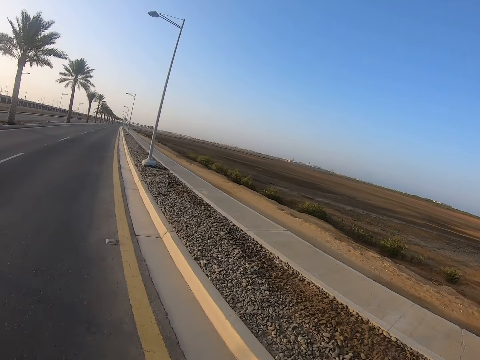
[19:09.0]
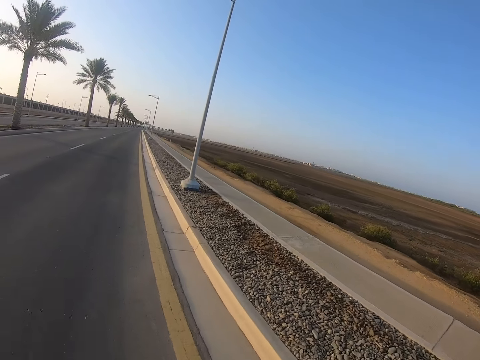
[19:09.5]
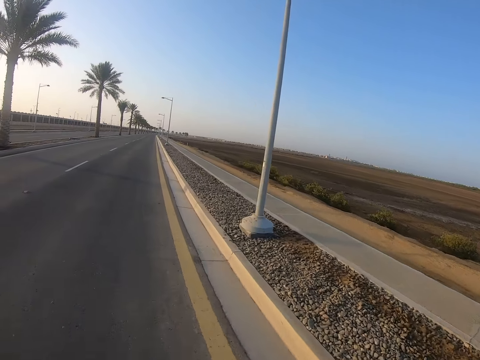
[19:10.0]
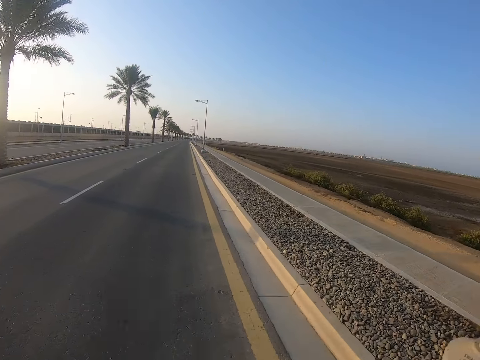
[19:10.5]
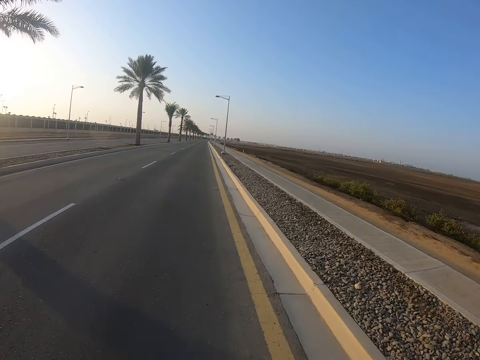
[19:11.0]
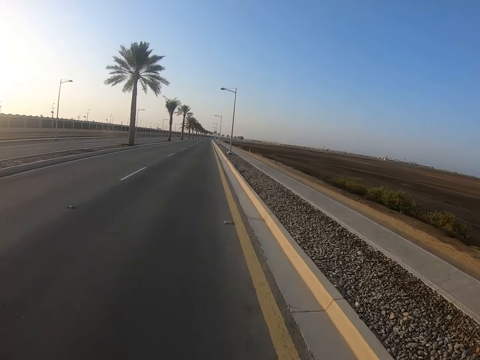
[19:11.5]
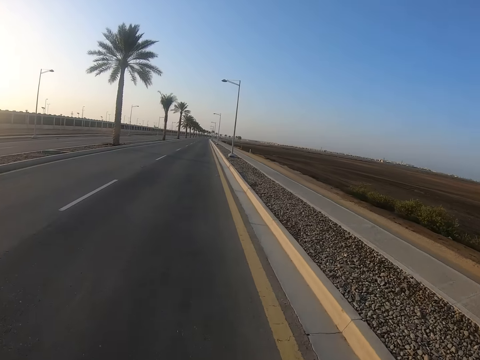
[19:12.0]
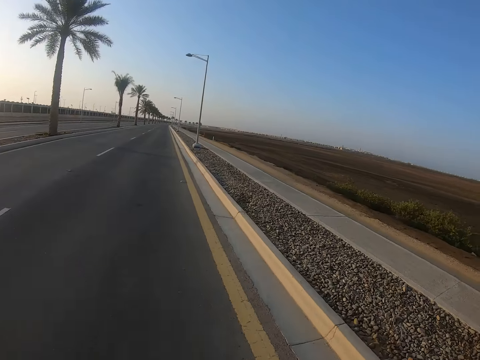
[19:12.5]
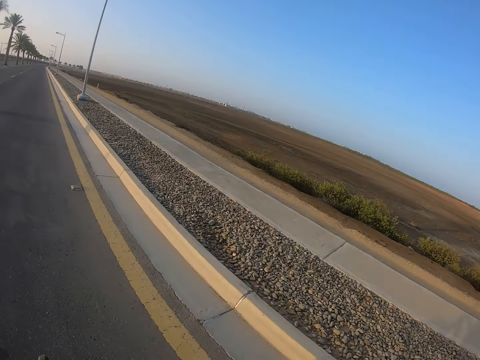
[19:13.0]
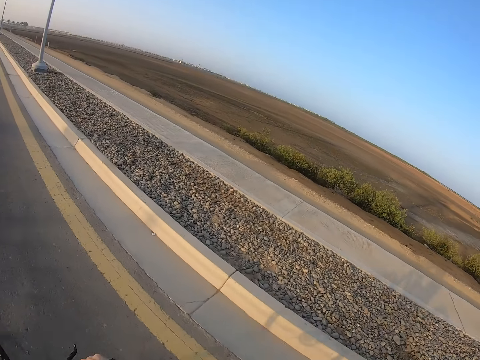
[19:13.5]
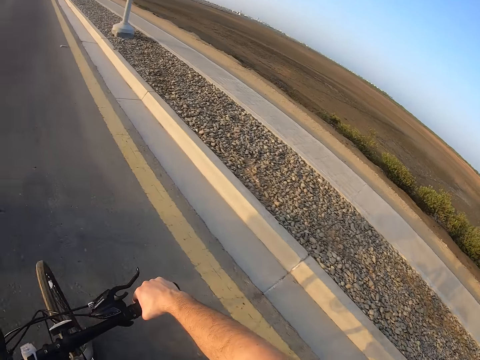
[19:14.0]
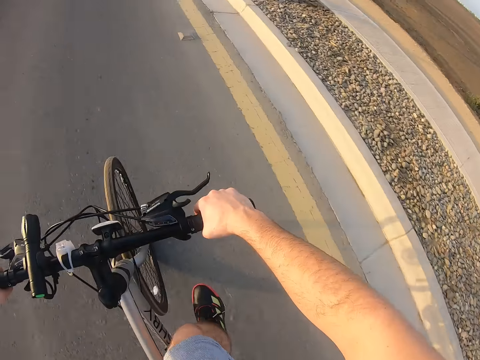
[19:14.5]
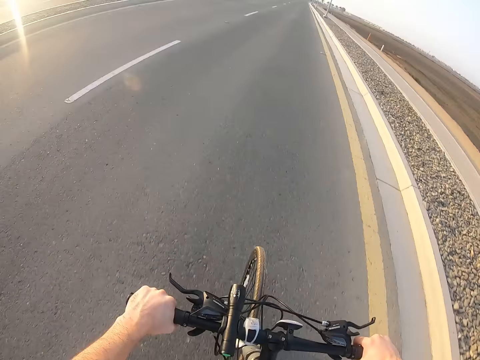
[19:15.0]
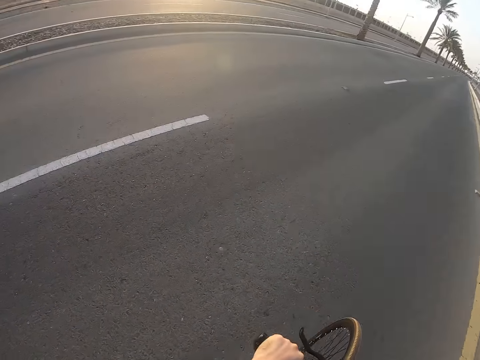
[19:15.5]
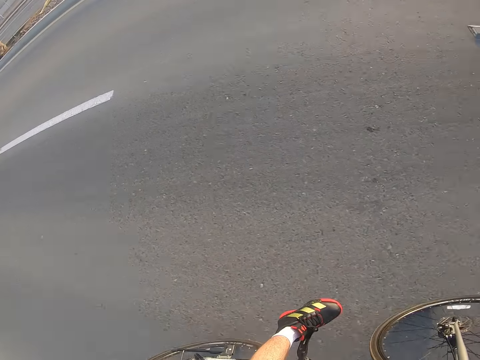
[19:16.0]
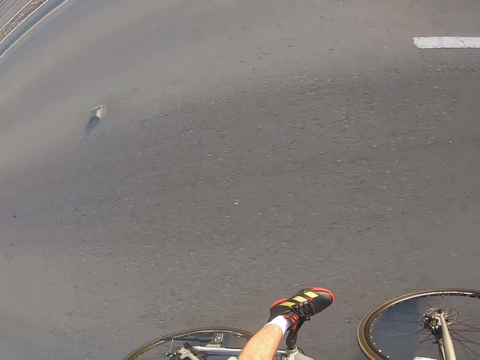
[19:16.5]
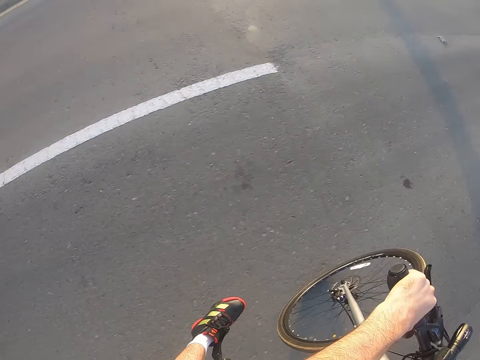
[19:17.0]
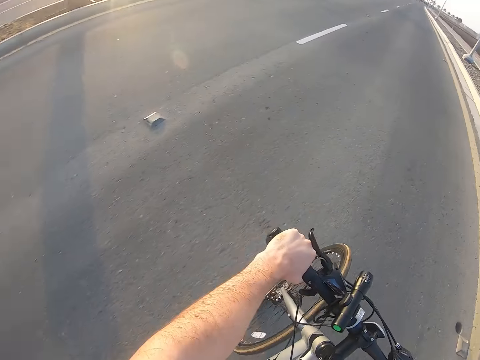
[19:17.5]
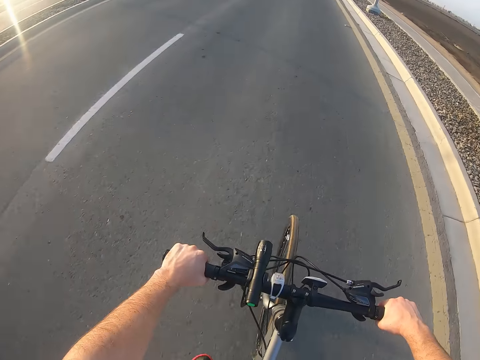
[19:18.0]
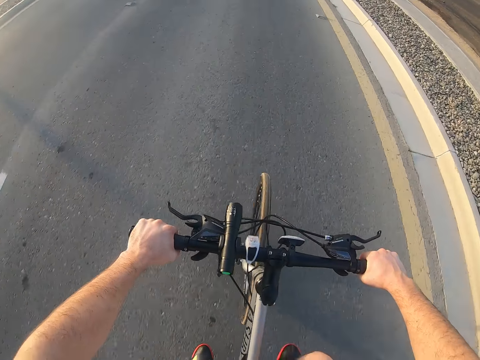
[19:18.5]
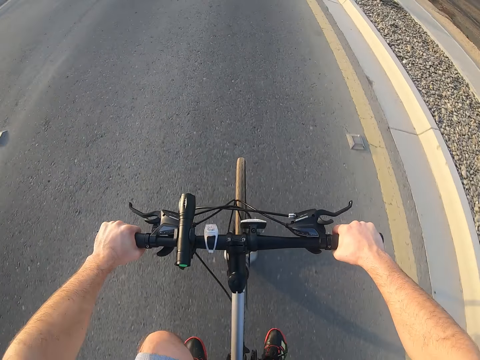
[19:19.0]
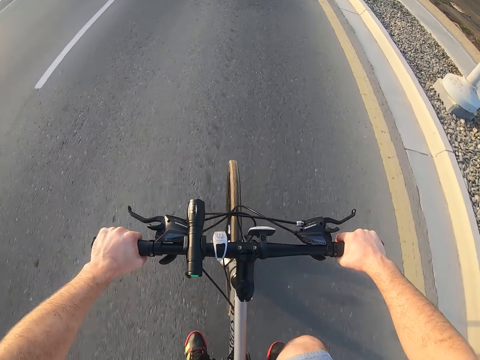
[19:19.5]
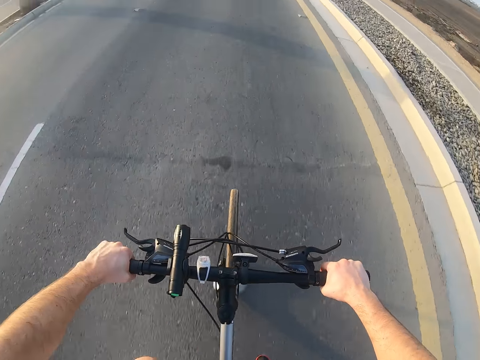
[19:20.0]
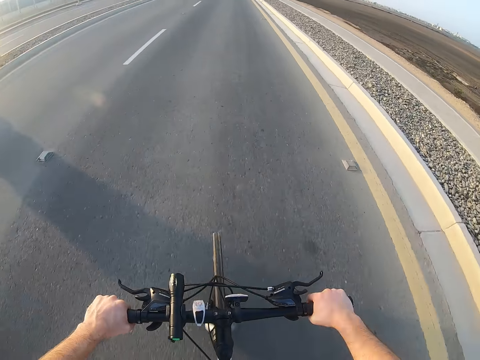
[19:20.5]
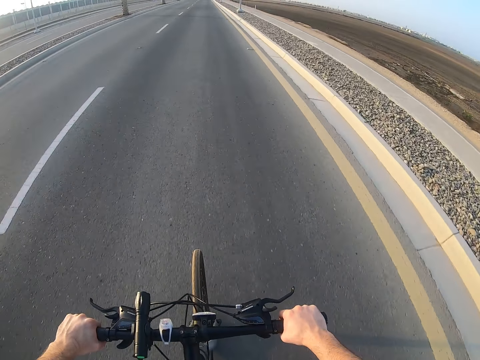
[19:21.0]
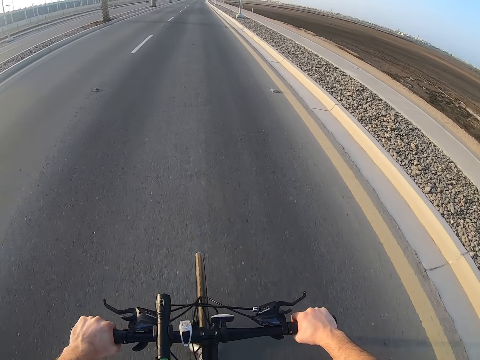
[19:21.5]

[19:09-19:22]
The camera wearer looks around. They look at the bicycle.

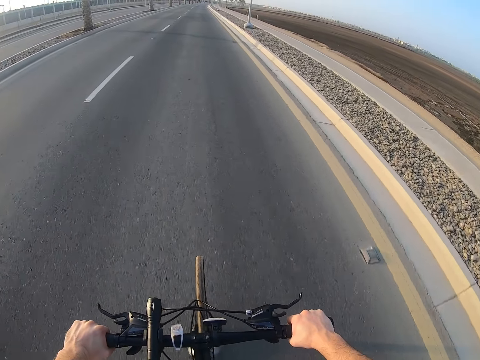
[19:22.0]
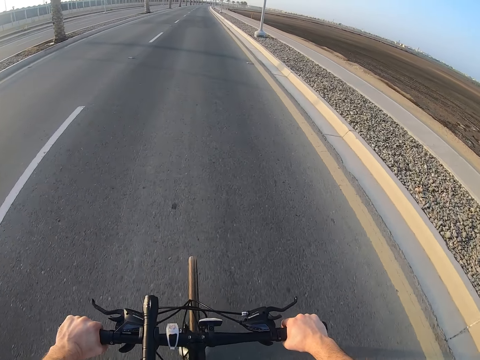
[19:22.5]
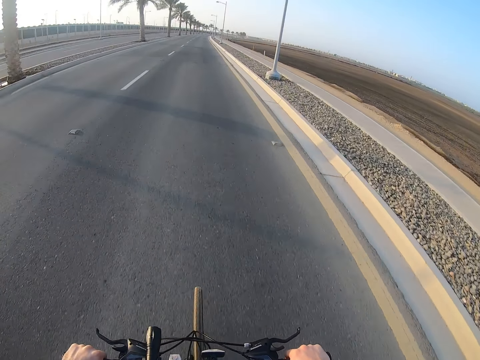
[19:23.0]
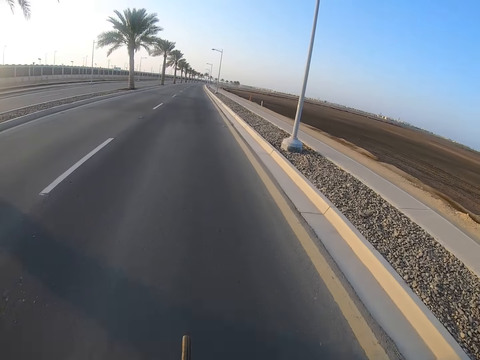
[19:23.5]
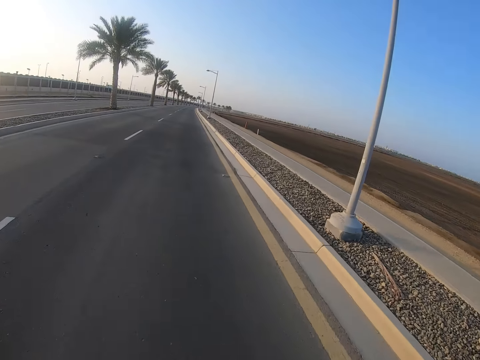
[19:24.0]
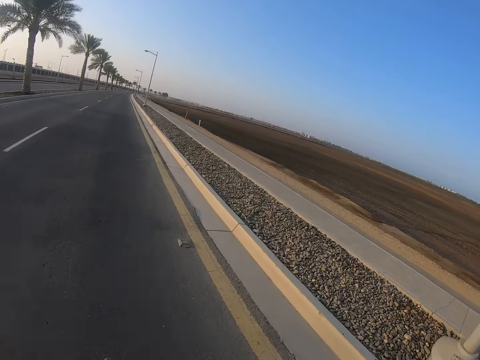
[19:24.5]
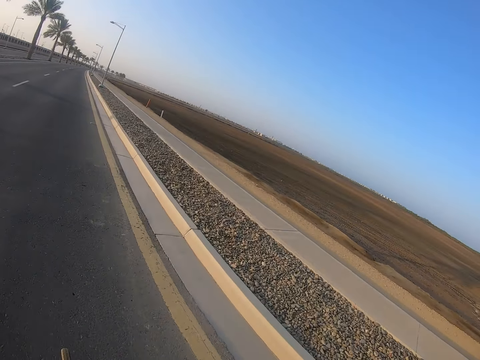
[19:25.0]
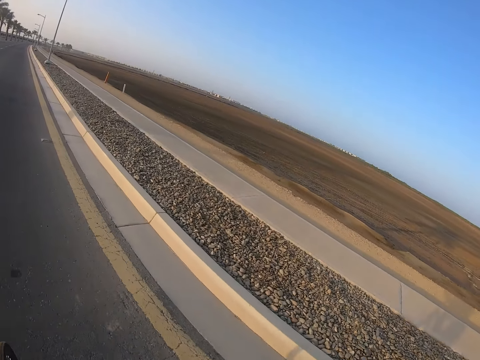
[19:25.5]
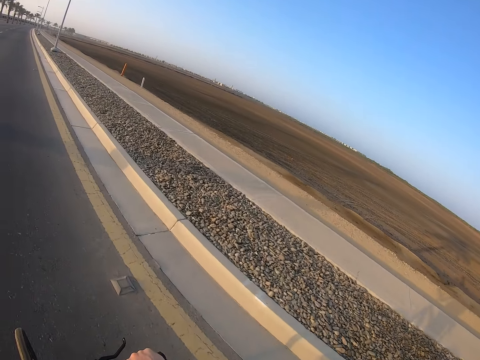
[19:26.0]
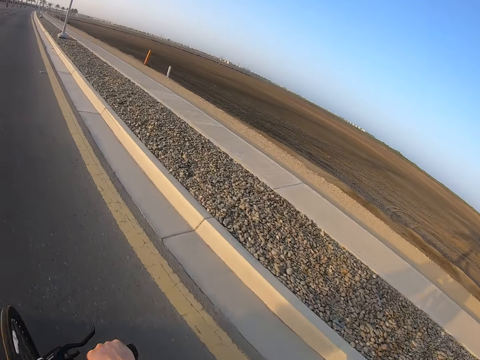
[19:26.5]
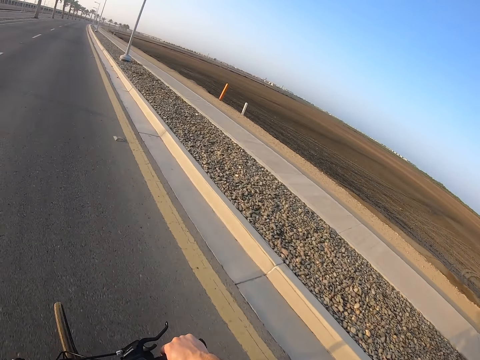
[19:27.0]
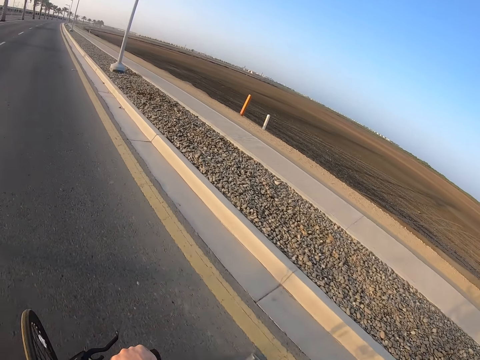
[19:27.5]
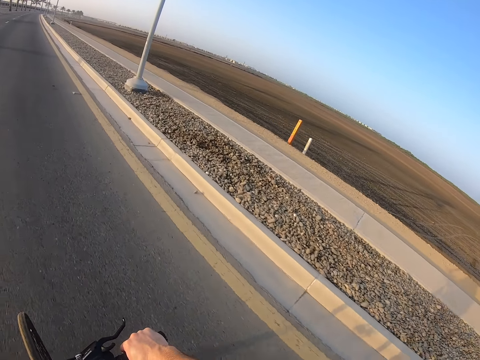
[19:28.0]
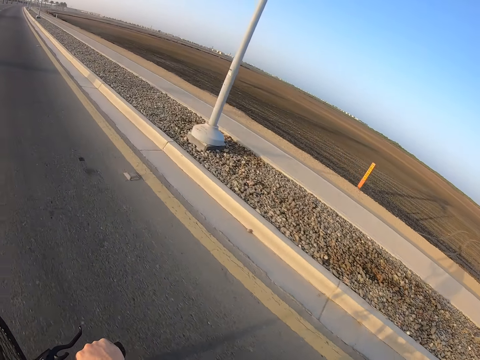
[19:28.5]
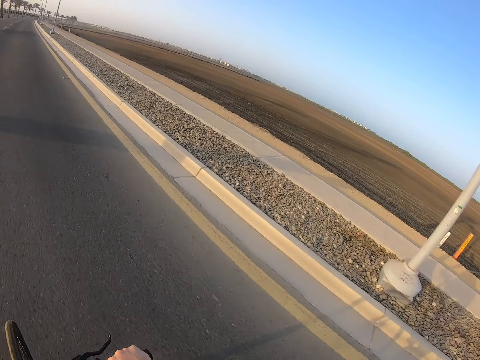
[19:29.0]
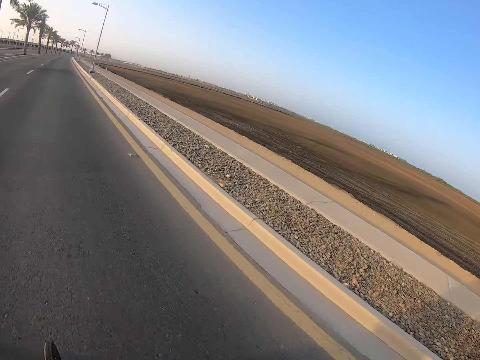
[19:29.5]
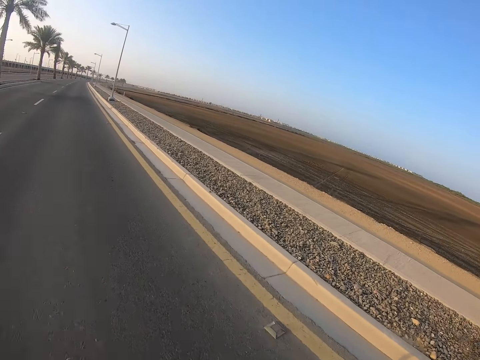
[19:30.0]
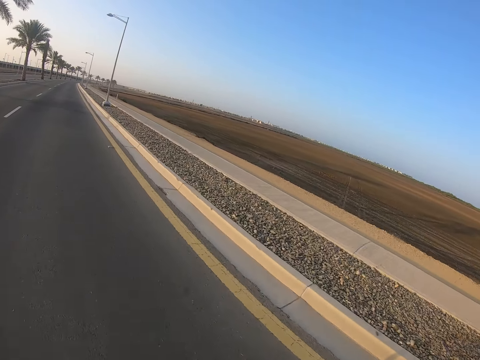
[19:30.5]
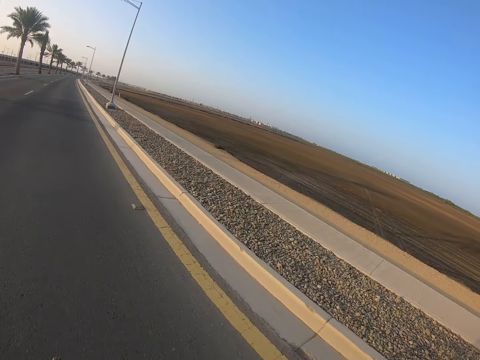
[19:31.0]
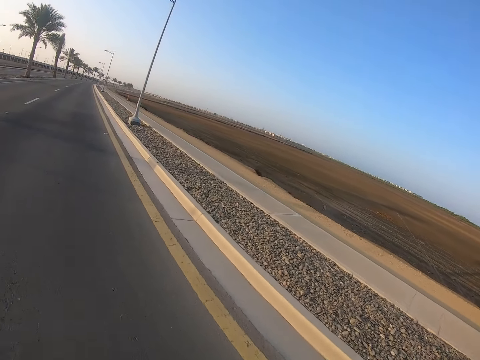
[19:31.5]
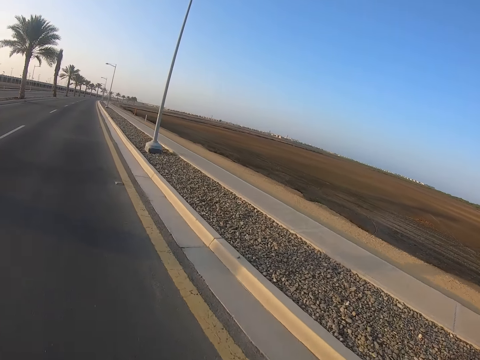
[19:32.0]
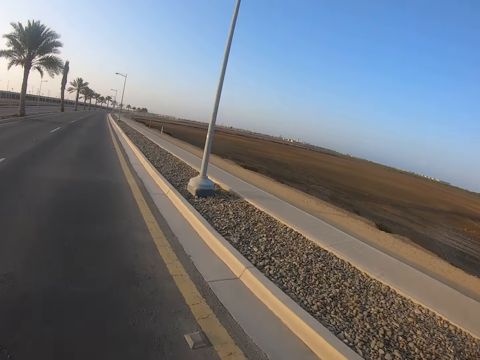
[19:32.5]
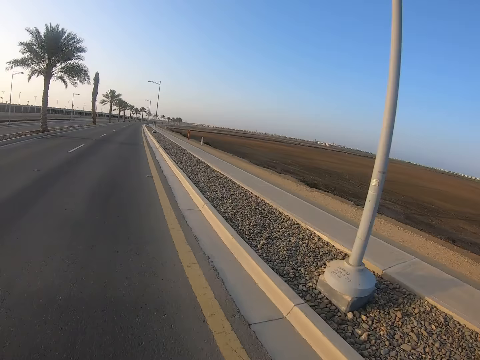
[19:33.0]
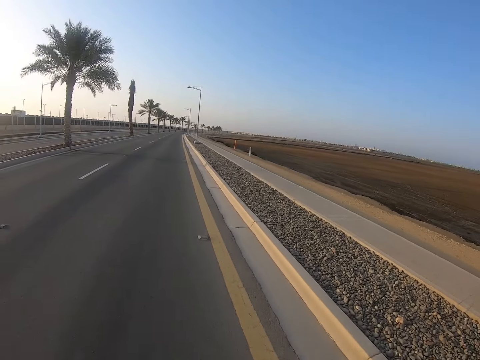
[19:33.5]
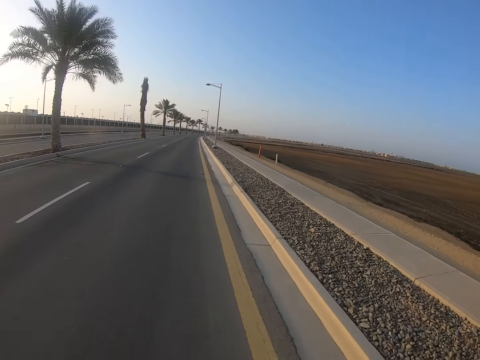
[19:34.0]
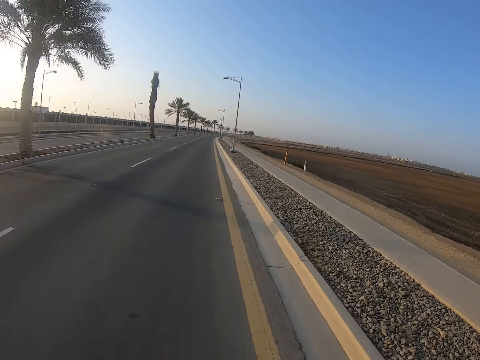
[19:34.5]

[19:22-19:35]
The camera wearer looks around. They look at the road.
